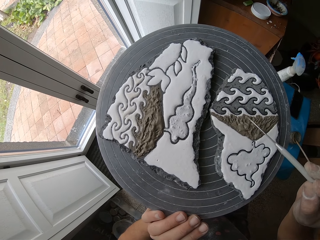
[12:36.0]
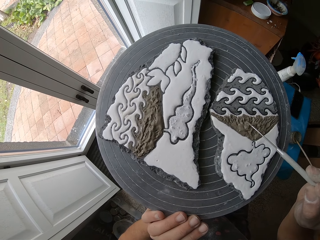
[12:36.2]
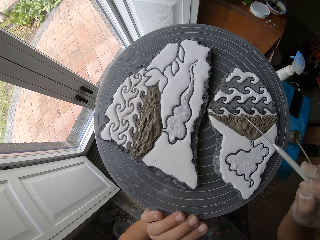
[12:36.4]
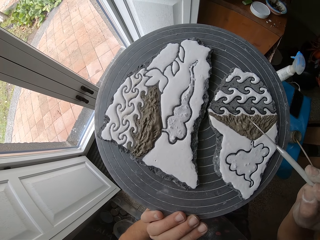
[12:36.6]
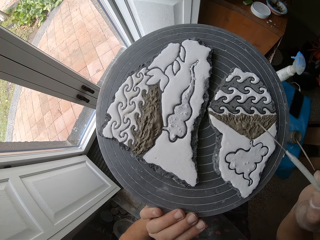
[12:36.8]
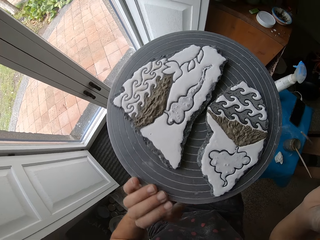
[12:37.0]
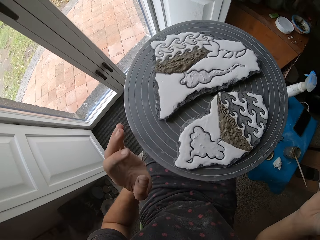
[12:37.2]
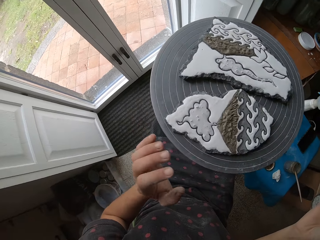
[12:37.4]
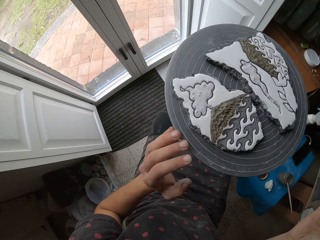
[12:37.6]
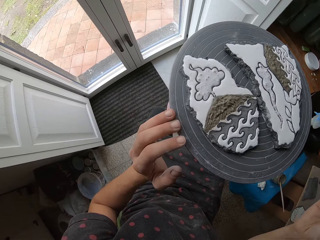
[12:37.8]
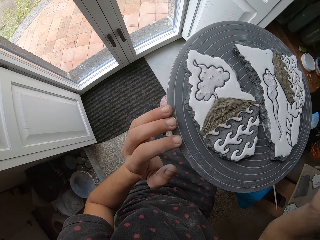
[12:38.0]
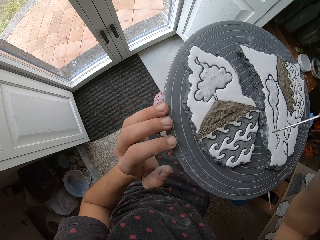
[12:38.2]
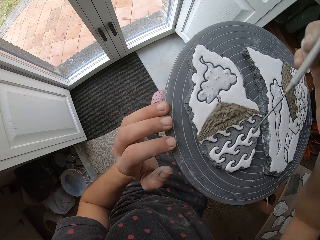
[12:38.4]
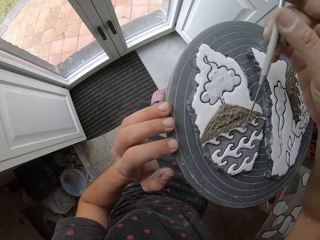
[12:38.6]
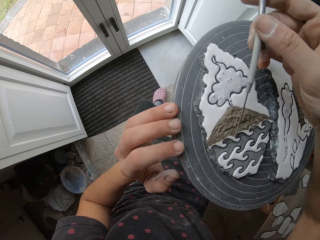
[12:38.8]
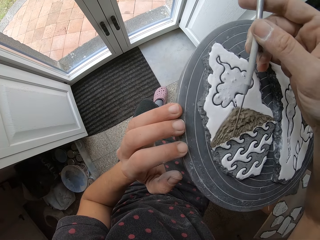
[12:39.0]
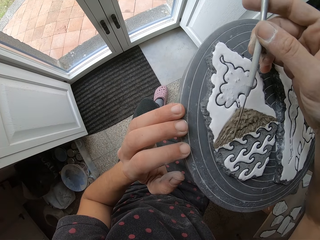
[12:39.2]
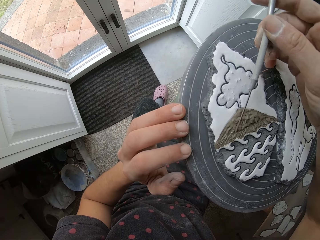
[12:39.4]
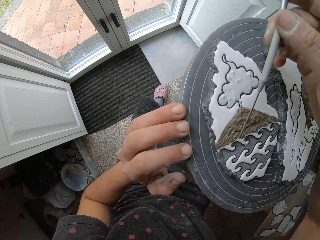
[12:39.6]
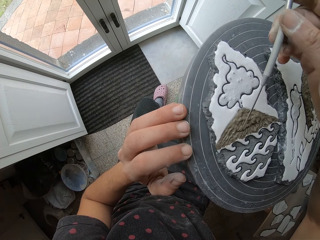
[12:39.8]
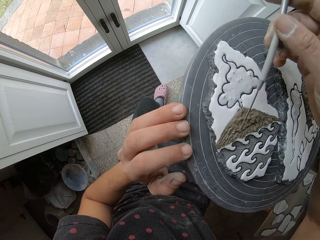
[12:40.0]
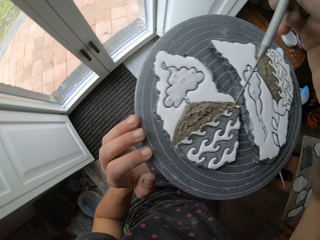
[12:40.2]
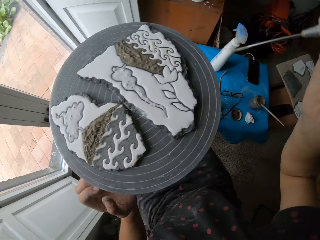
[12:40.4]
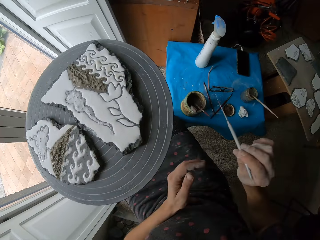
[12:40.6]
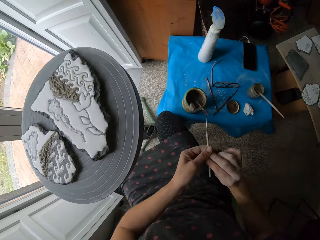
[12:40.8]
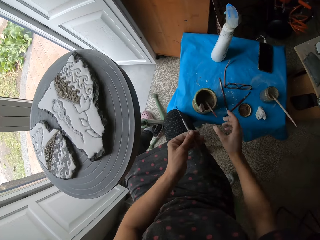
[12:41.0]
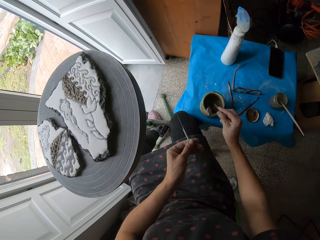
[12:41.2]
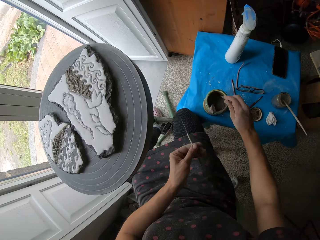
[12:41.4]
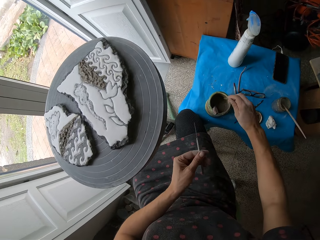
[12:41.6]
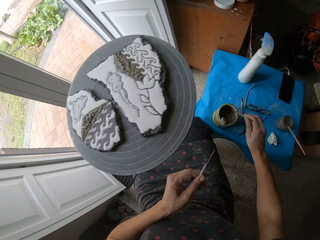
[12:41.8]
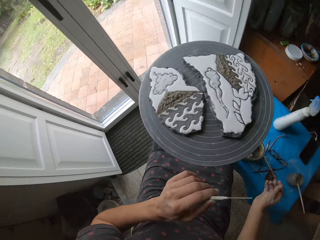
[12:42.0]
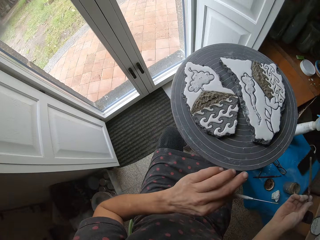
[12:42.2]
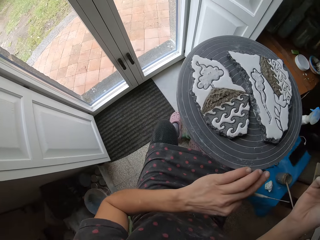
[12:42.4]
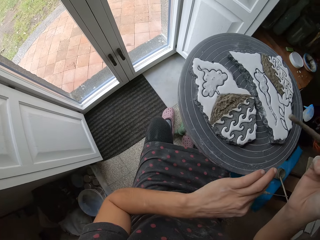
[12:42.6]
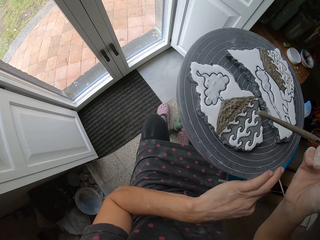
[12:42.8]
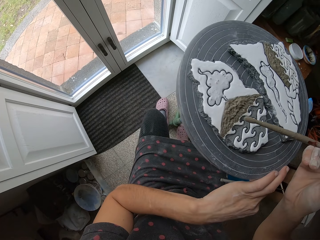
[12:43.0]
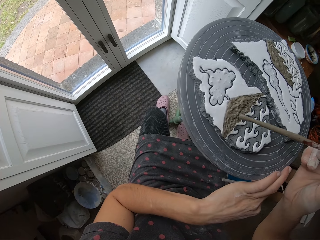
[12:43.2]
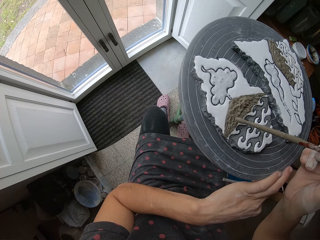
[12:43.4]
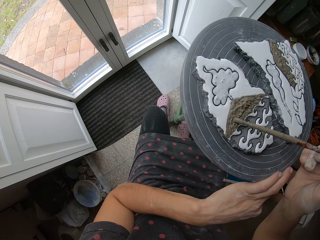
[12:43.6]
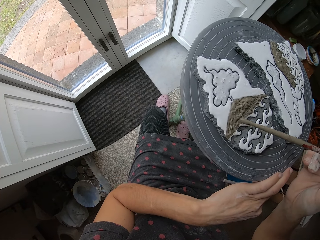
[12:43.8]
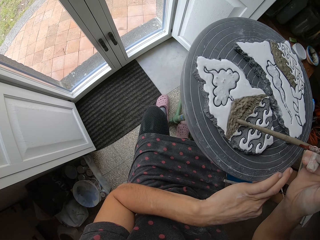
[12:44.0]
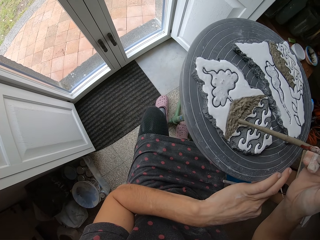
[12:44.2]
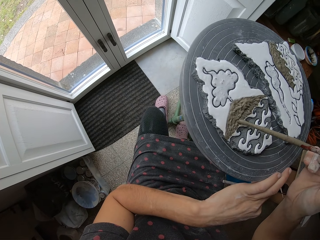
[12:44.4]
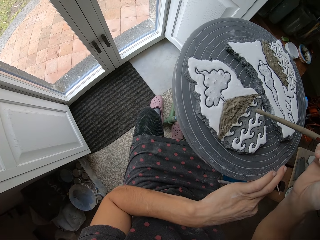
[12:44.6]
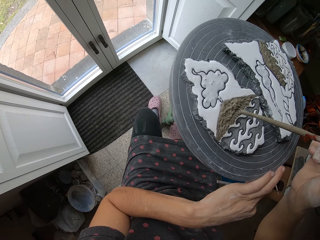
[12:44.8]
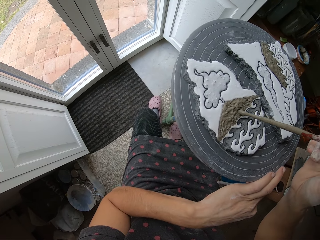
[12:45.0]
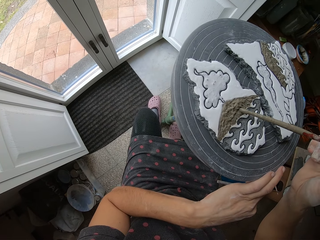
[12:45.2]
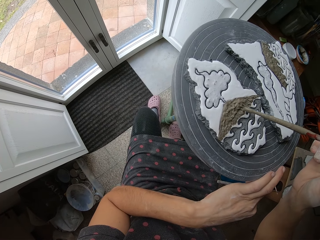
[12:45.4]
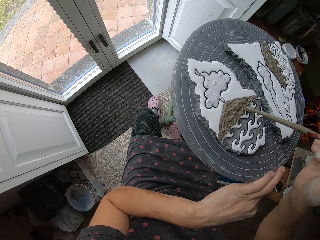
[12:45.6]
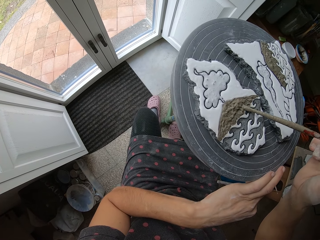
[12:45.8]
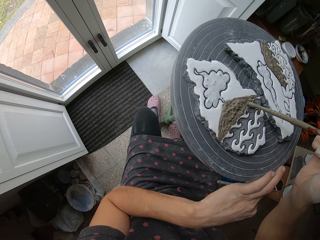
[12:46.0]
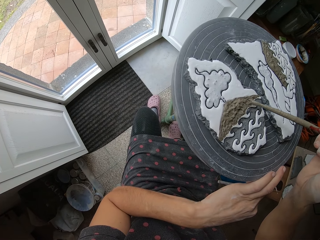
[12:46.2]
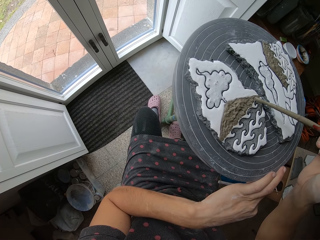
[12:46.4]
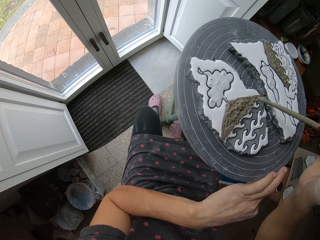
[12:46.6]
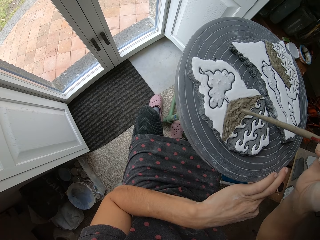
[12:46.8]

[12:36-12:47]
The camera wearer spins the carving stand. He applies the paint in the art with his right hand. He models the carving. He holds the modelling stick with both hands. He picks a modelling brush from the container with his right hand. He applies the paint in the art with his right hand. He models the carving.

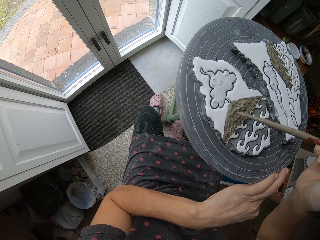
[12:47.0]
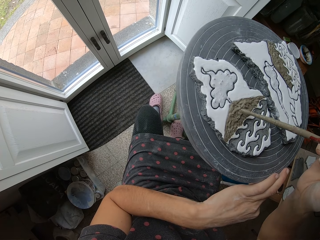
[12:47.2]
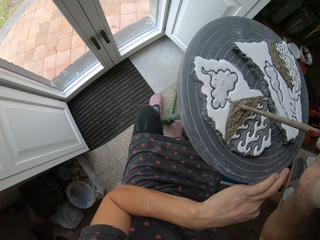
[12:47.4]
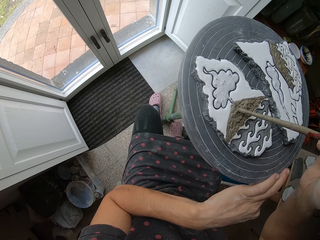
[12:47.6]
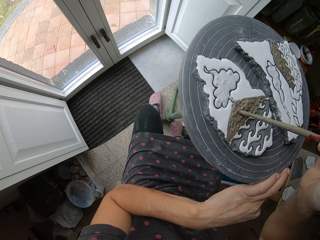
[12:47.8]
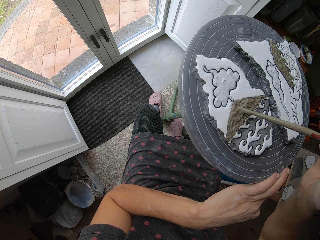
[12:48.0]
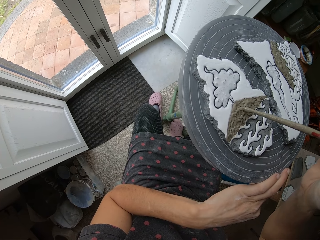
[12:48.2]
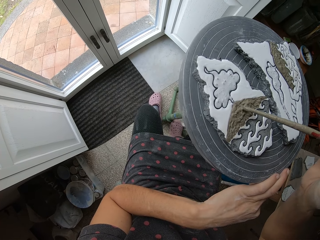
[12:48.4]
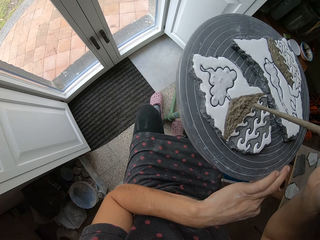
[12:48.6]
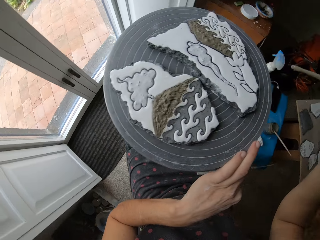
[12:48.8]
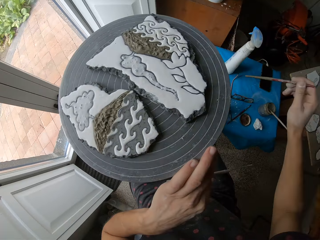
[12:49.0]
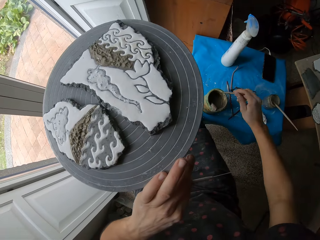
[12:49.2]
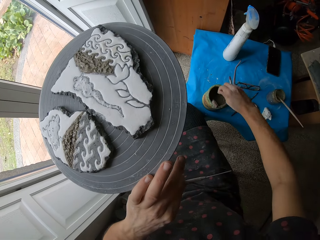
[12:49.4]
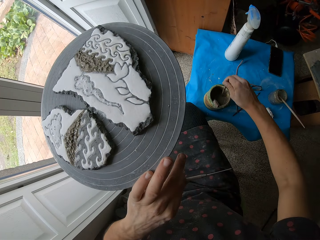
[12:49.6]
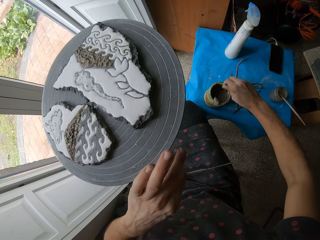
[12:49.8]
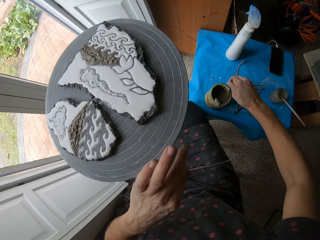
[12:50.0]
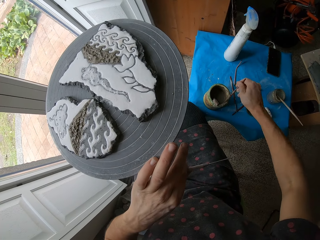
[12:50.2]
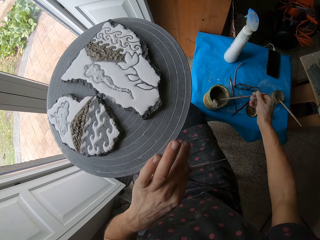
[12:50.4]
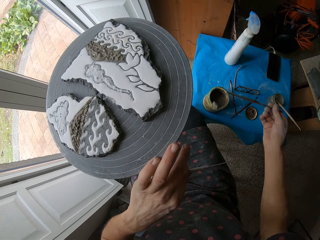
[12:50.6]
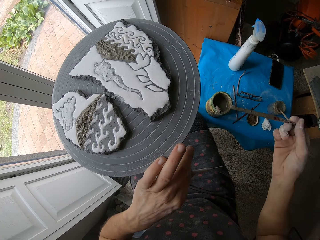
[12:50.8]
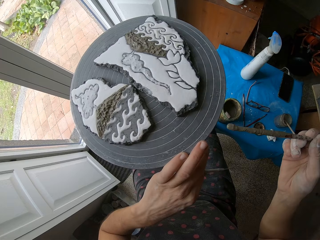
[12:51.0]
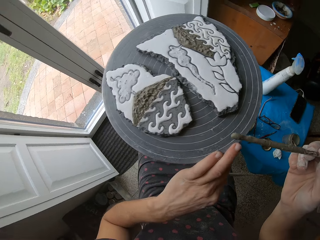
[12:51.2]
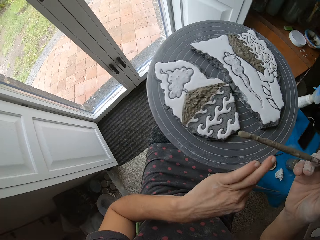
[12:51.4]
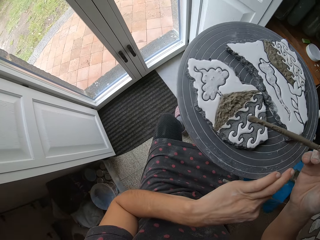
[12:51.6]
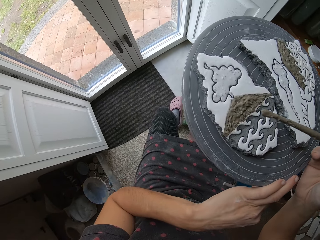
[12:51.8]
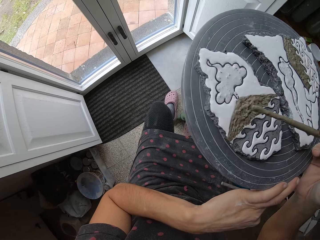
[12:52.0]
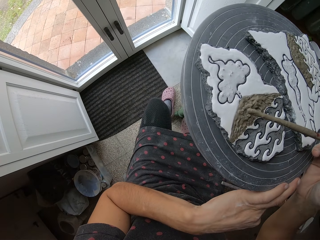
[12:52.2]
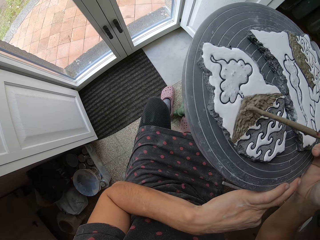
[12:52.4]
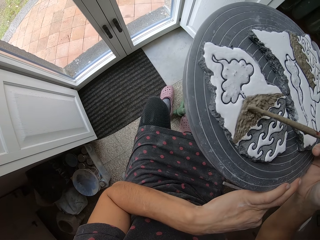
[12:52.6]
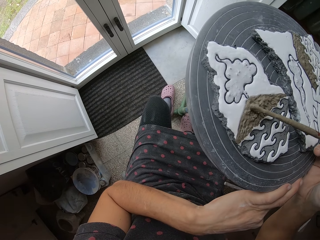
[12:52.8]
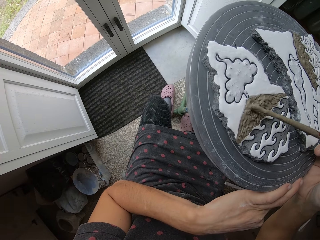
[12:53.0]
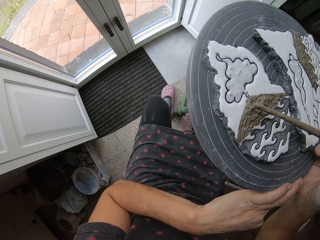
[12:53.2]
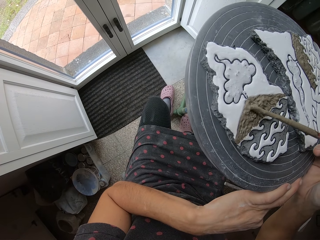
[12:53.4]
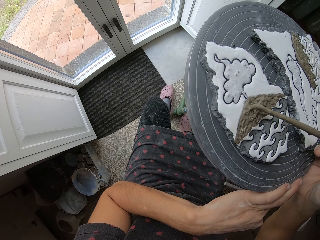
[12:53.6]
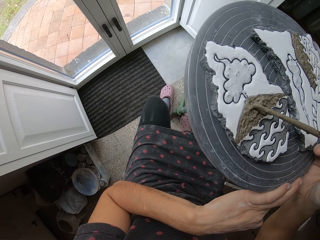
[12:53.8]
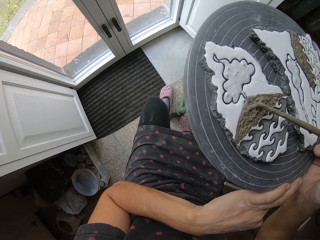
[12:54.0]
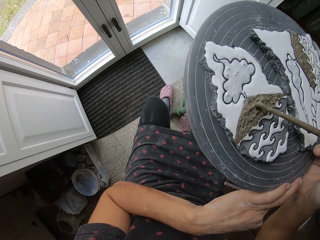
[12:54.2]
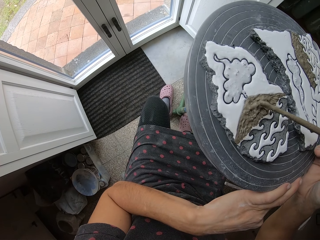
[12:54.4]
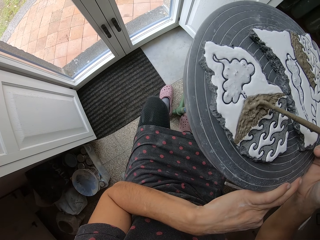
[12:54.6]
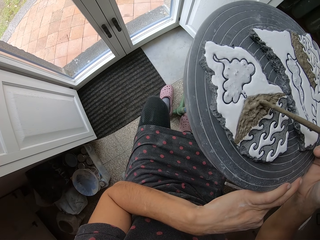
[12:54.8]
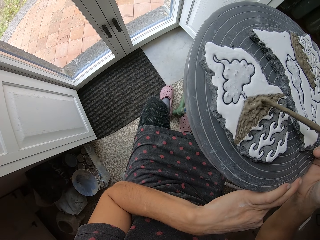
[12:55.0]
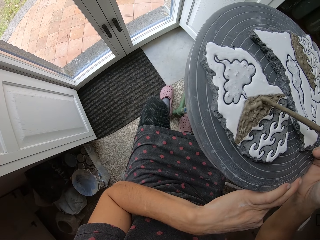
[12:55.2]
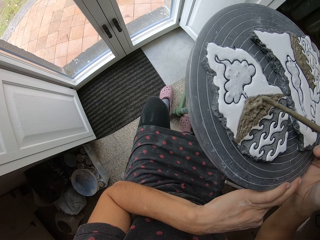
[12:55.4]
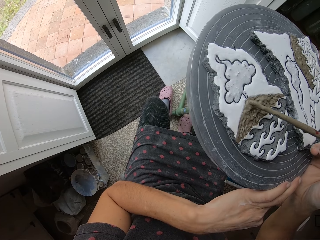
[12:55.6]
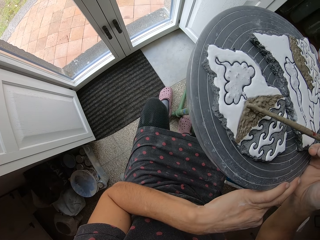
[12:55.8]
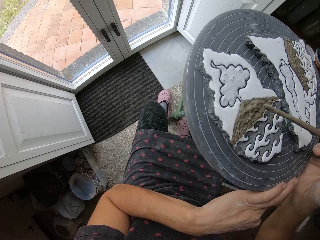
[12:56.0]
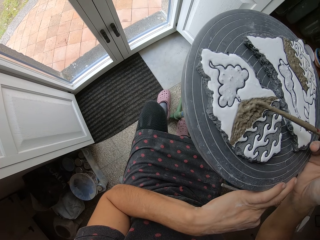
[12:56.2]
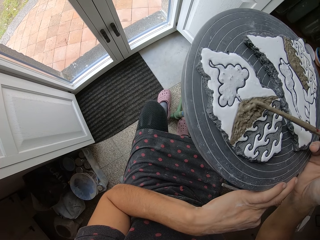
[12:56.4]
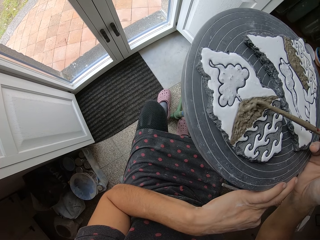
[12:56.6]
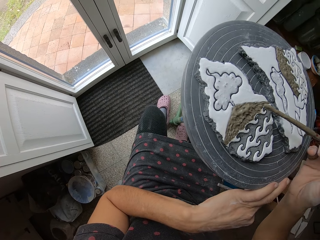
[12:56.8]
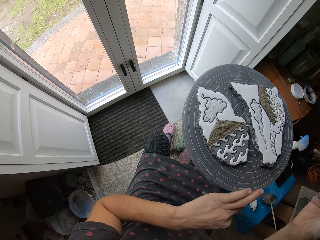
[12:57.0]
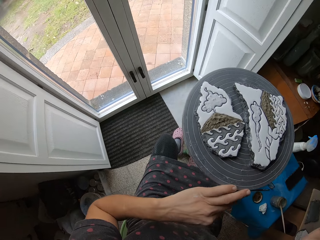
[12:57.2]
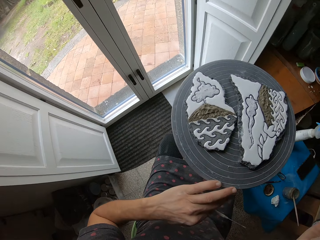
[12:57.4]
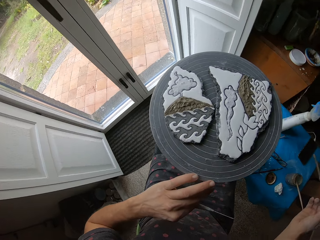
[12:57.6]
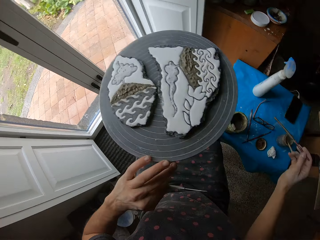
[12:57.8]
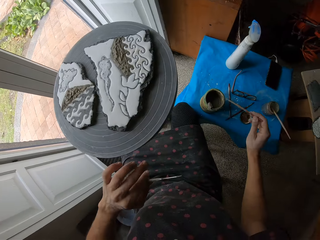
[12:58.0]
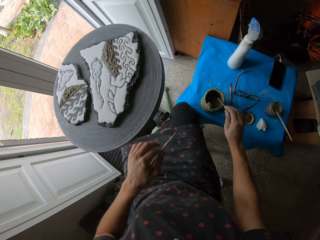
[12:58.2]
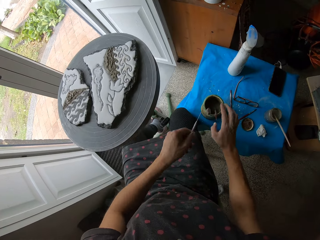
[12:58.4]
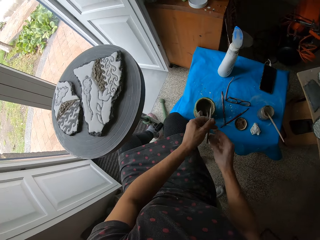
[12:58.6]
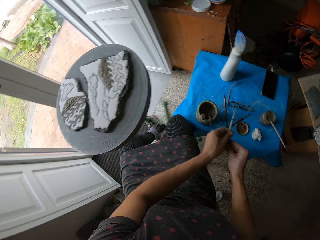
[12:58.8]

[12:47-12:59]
The camera wearer dips the brush in the container. He picks paint with the brush. He scoops clay. He applies the paint in the art with his right hand. He models the carving. He stops painting. He drops the modelling brush in the container.
